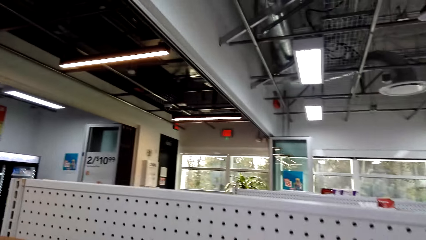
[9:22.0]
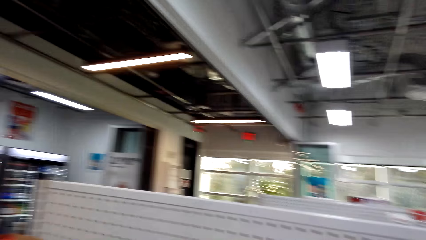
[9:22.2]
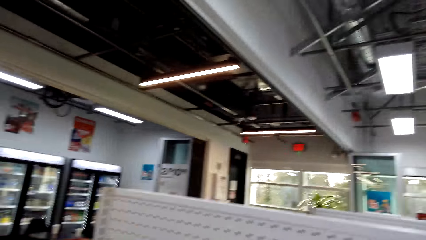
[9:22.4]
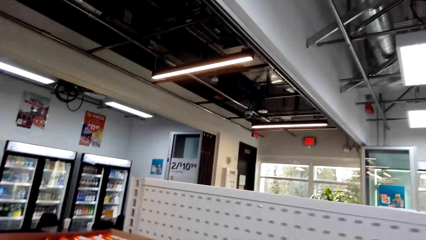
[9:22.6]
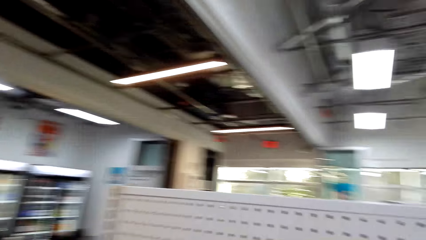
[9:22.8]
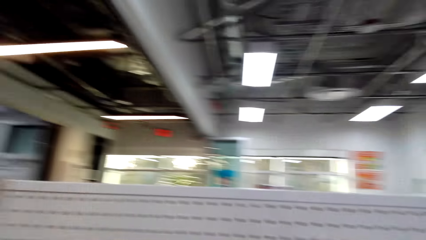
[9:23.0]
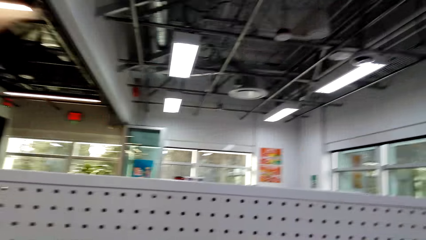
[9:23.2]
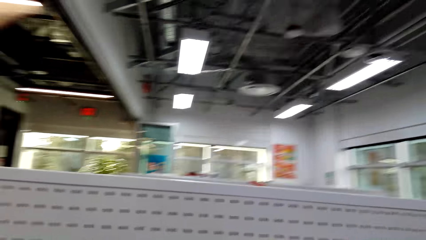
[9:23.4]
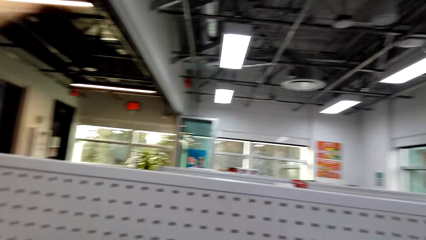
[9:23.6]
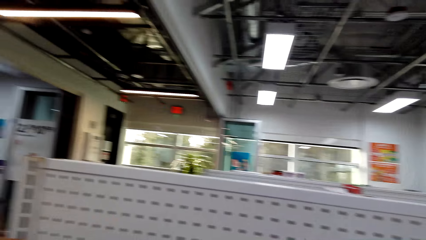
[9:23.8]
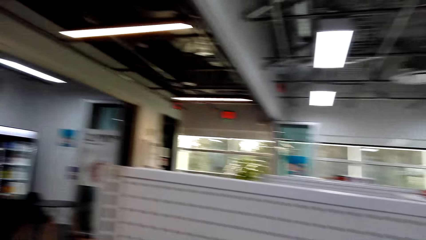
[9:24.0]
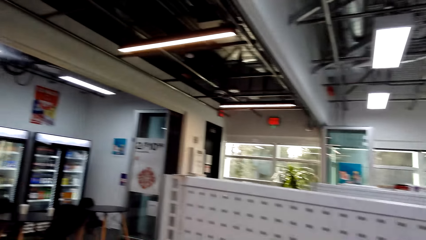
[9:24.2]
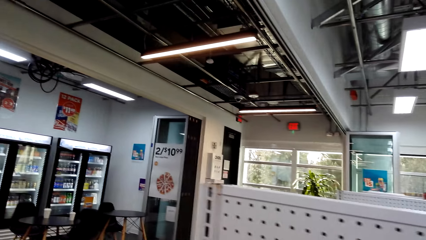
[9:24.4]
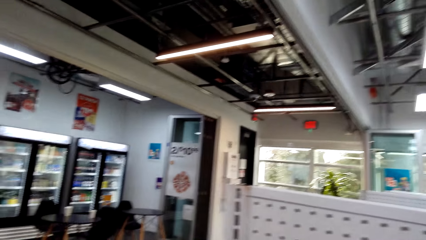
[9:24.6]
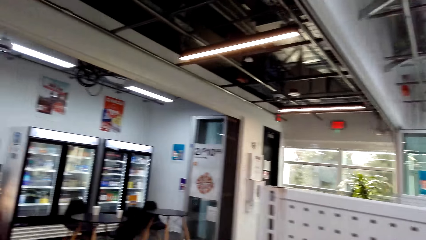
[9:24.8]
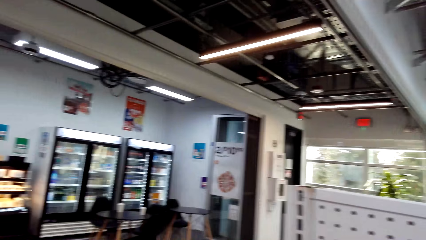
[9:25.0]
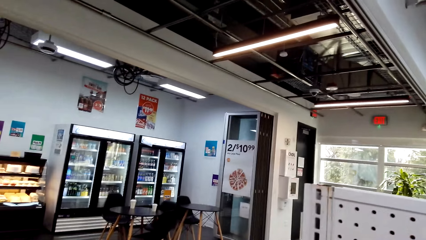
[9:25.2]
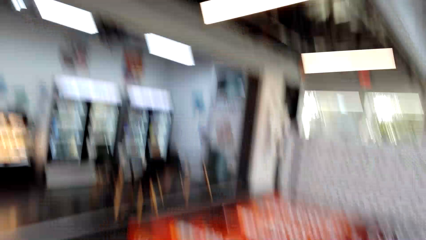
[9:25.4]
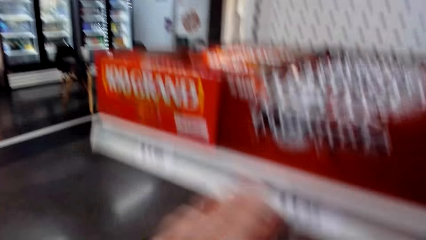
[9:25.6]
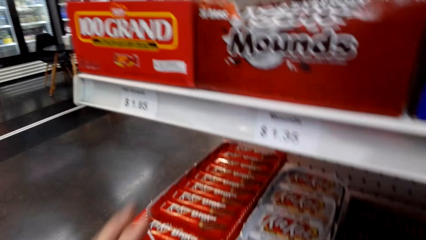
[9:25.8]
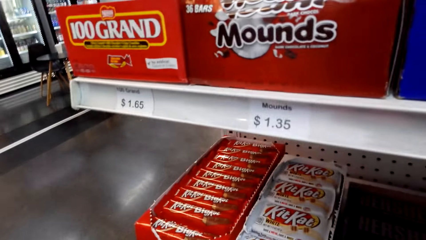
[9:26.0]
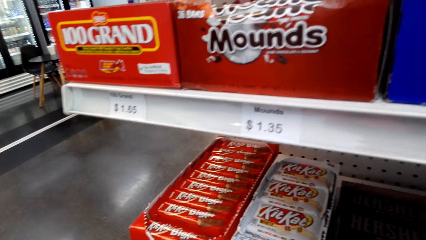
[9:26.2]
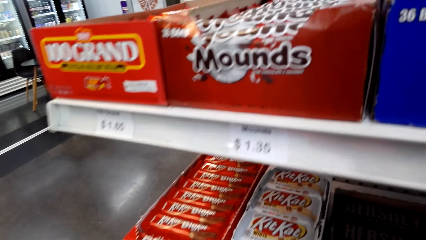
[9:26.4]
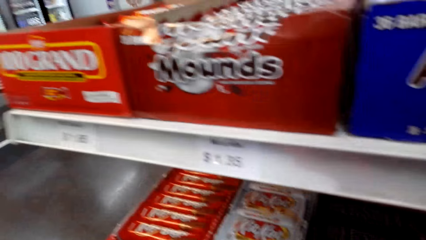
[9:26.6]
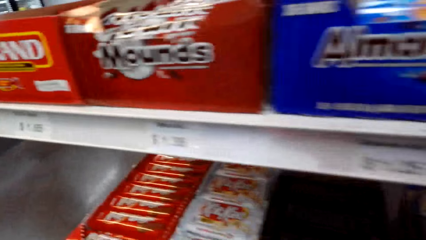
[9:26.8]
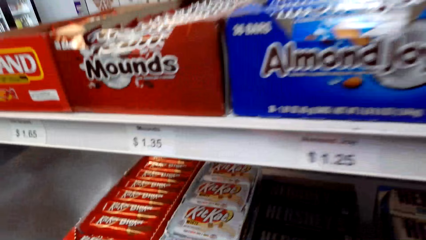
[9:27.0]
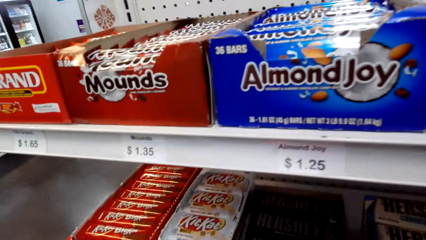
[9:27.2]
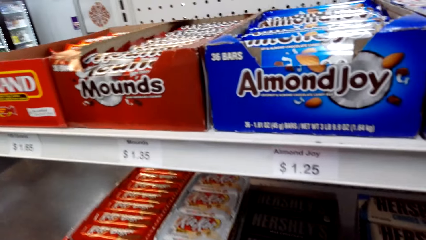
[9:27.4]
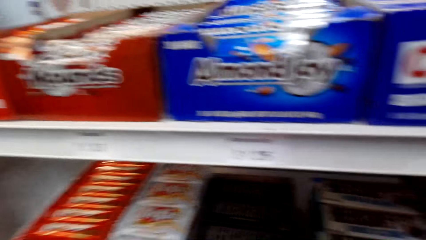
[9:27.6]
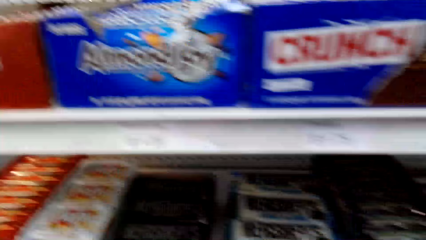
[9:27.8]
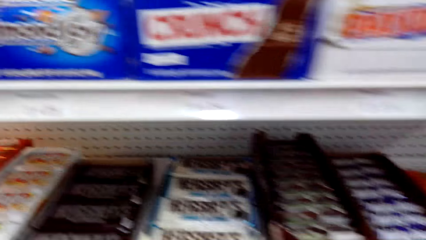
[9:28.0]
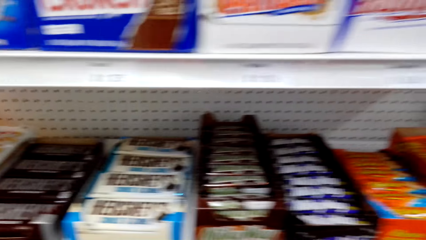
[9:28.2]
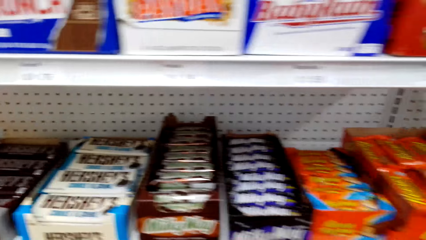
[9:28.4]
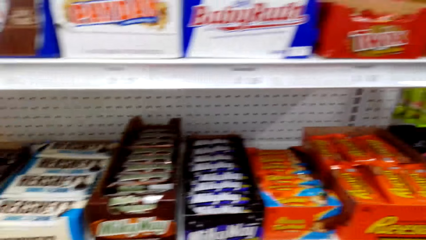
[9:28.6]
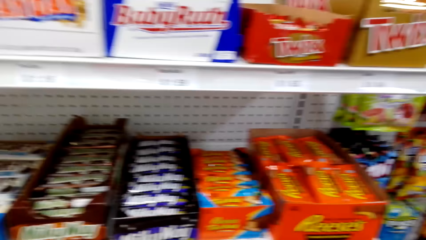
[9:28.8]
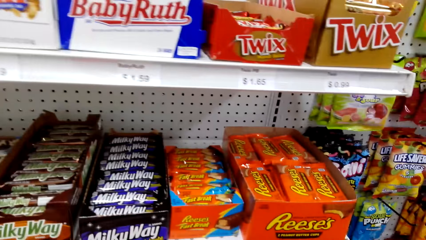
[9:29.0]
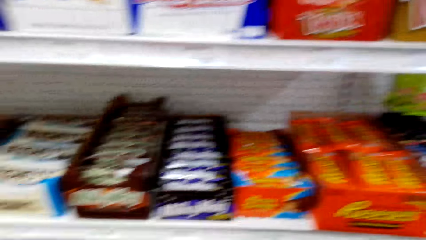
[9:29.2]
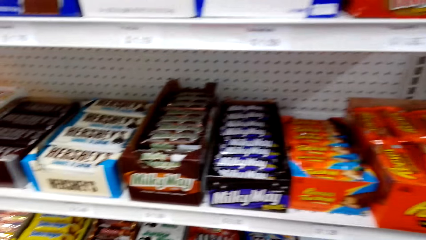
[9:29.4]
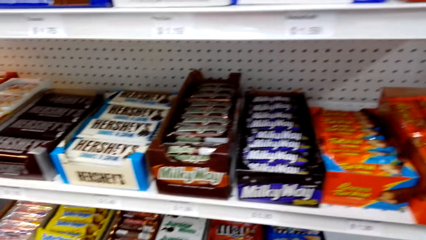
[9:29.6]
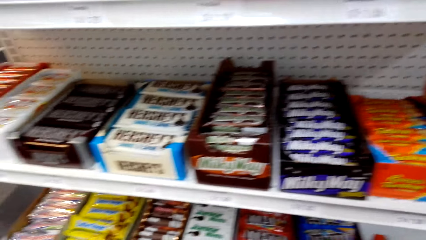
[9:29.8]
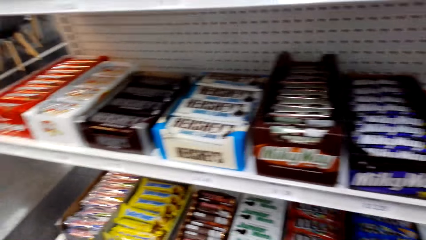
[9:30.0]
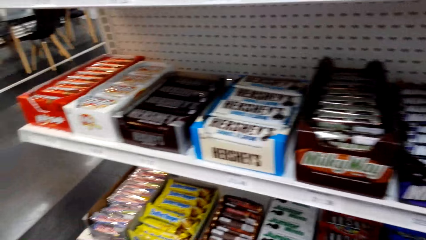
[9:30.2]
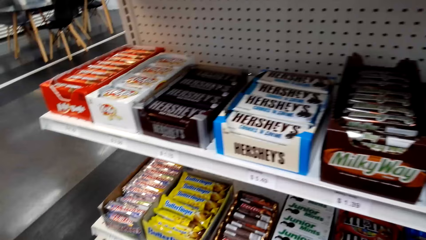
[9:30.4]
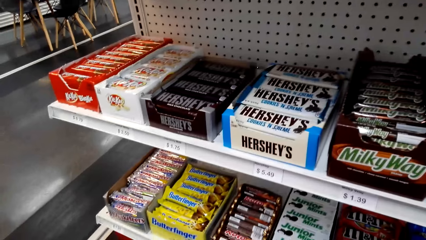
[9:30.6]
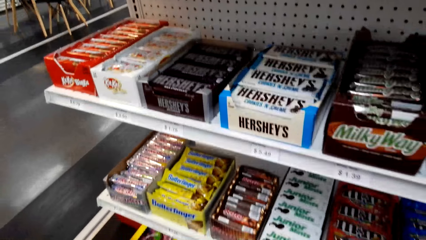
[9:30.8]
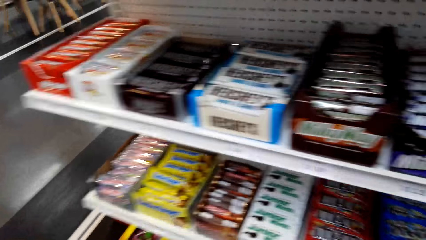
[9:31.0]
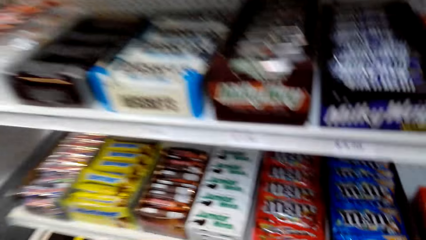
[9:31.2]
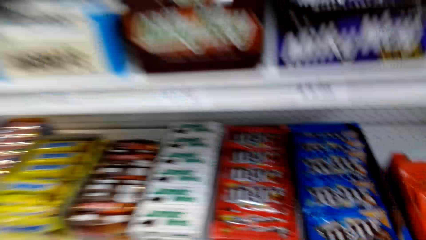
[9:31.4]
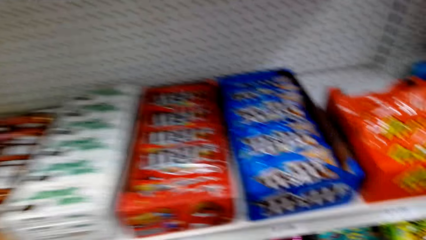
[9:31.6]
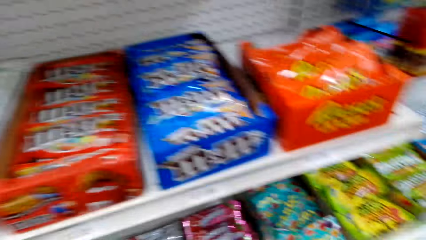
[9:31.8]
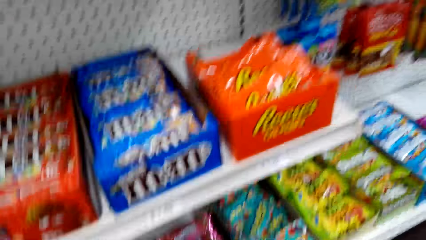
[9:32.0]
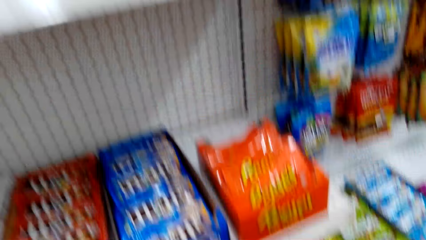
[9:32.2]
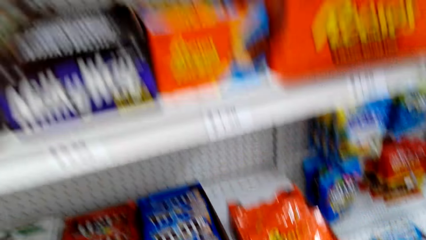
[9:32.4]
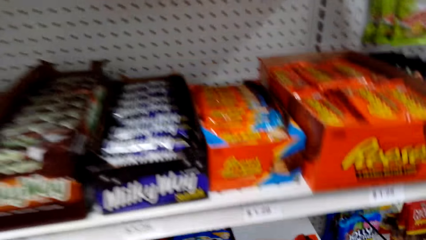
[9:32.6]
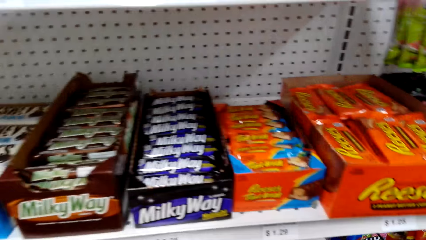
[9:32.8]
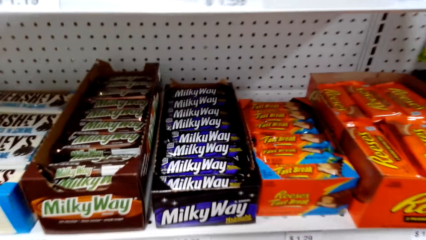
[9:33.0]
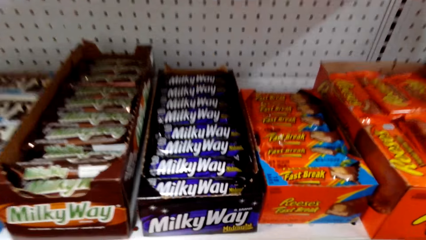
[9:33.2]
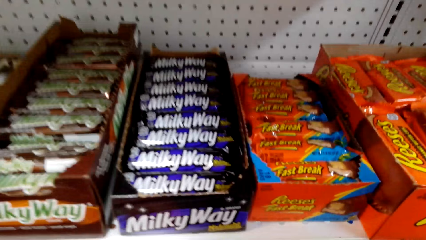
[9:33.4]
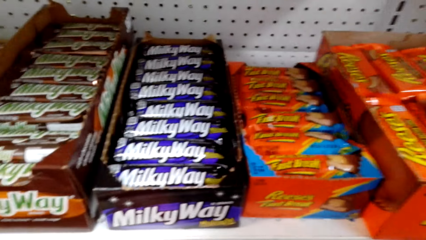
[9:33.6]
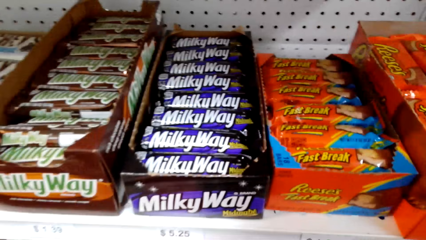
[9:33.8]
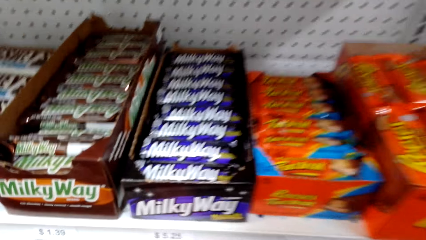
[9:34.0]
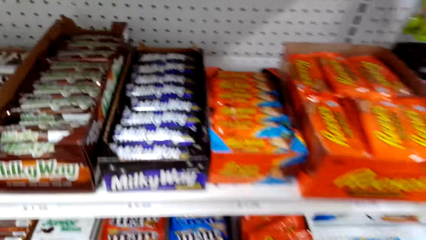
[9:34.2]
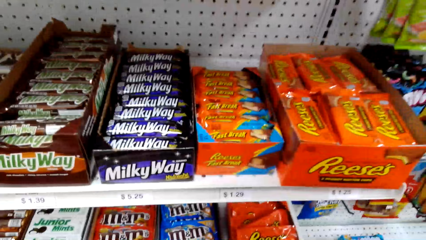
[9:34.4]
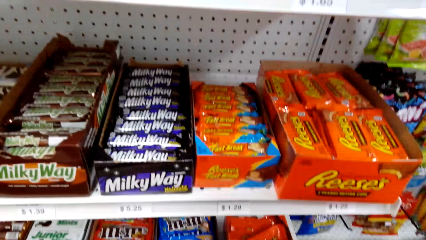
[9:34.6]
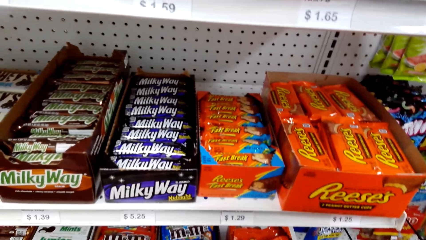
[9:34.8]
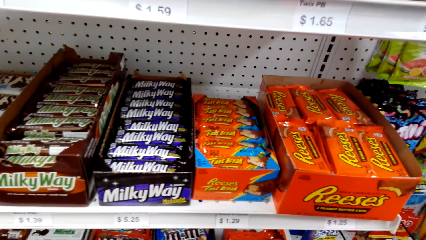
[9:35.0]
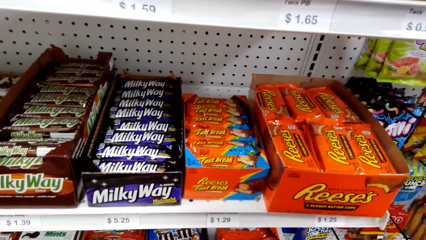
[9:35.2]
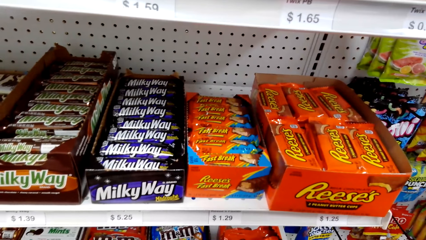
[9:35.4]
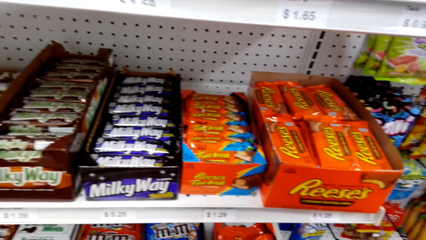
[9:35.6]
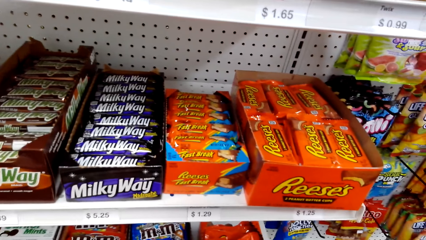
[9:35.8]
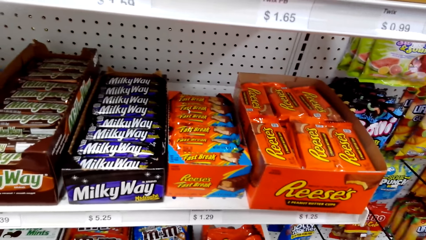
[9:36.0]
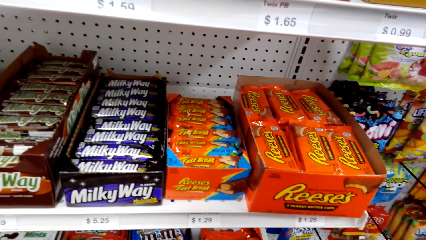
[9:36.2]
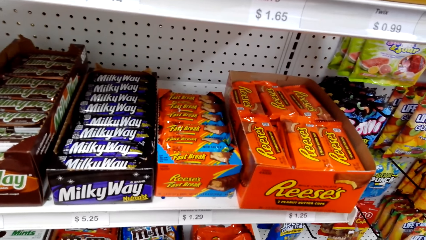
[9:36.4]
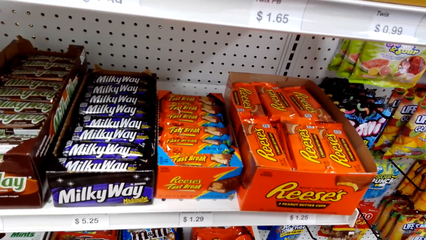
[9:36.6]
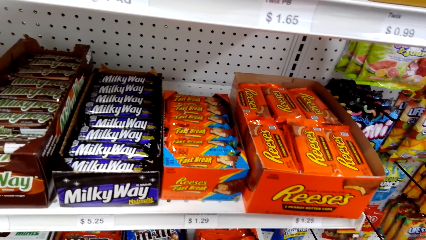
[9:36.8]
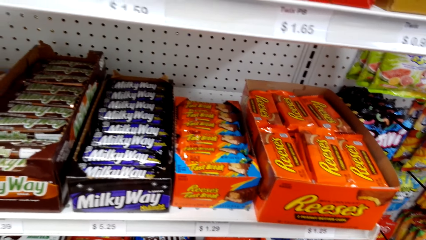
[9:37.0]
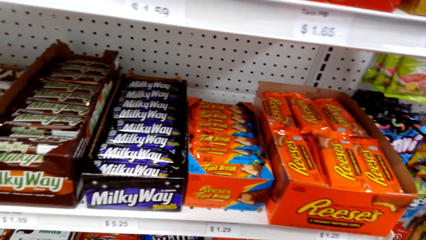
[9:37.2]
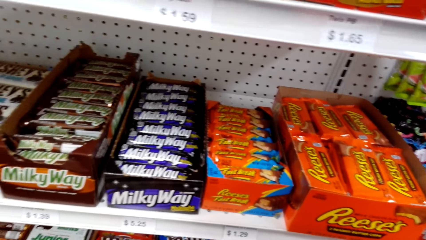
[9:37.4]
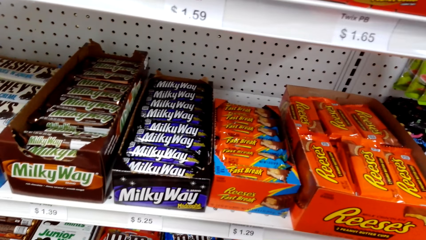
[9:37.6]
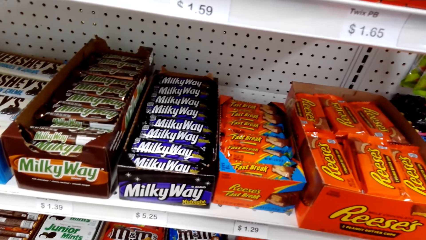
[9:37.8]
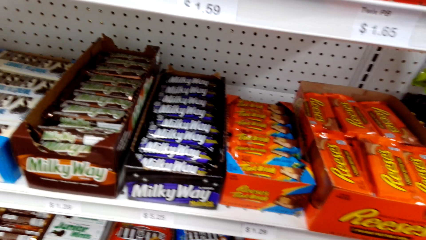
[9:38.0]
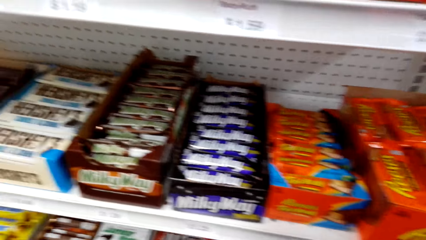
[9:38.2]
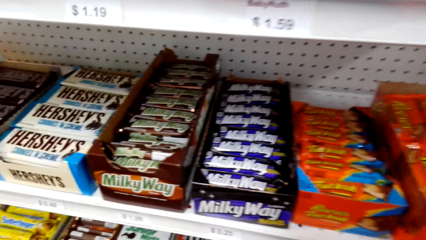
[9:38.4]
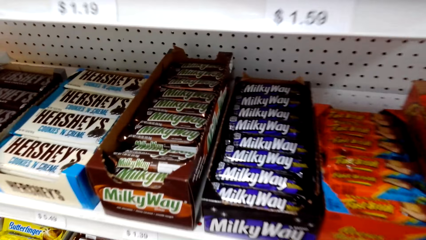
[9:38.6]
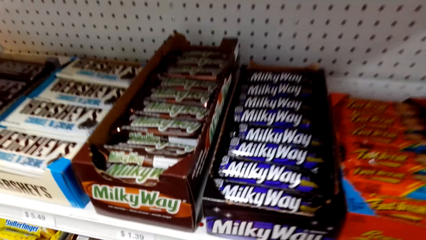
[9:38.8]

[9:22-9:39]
The camera wearer touches something. A person touches a box of something on the shelf and makes a step. The camera wearer looks around the supermarket shelves and picks something from the shelf. The person touches a box of something on the shelf.
